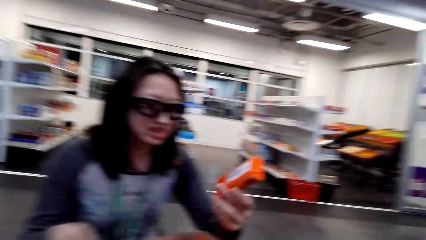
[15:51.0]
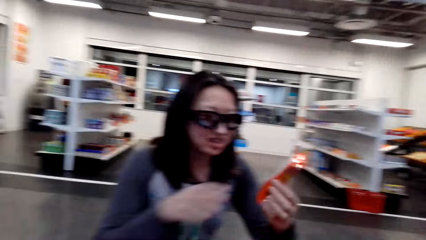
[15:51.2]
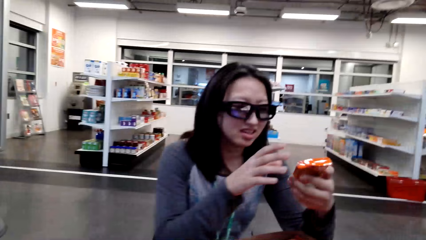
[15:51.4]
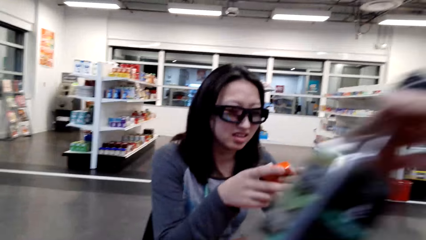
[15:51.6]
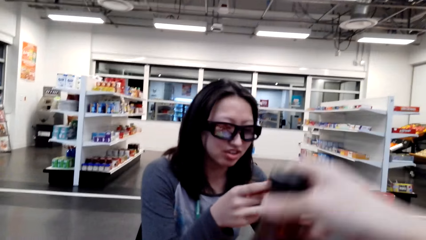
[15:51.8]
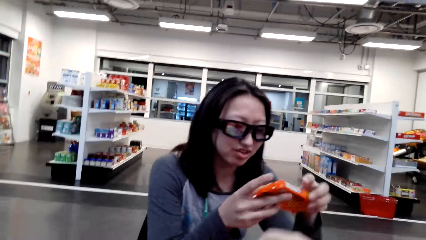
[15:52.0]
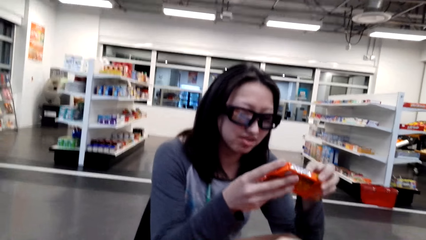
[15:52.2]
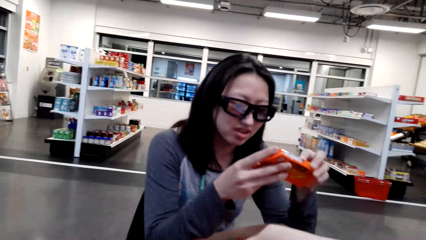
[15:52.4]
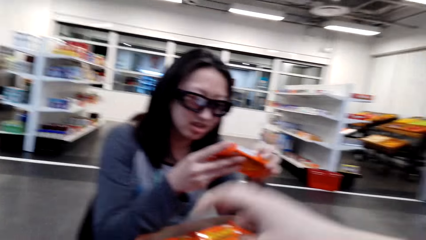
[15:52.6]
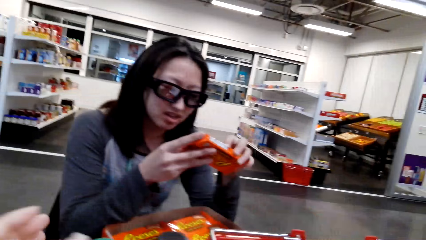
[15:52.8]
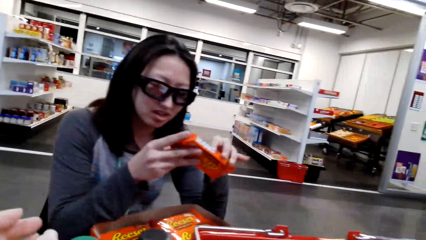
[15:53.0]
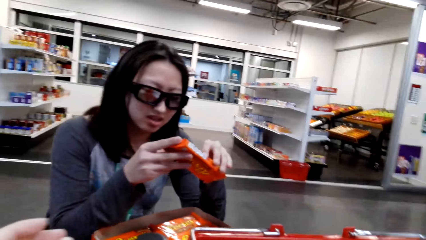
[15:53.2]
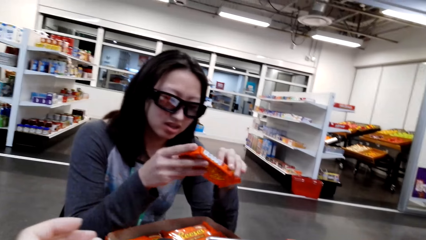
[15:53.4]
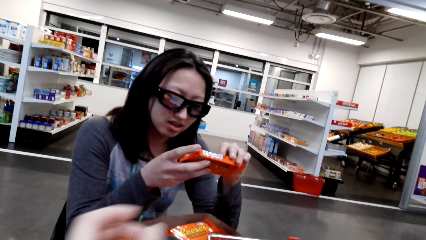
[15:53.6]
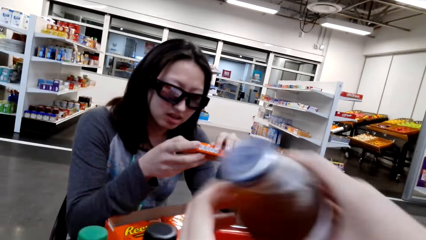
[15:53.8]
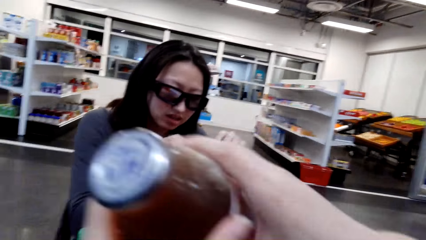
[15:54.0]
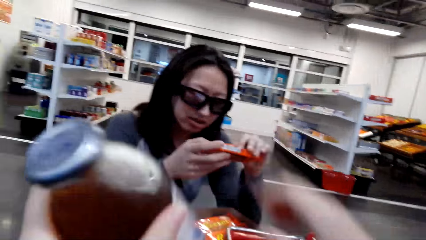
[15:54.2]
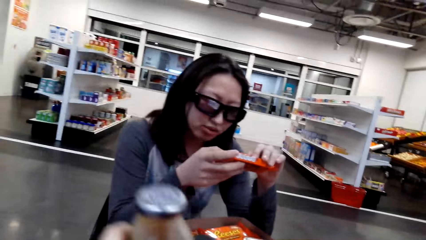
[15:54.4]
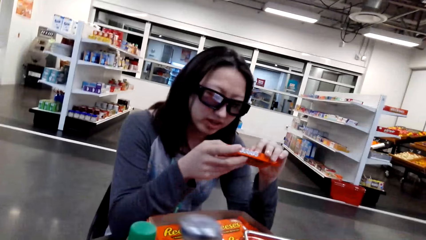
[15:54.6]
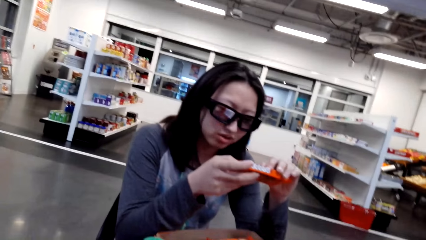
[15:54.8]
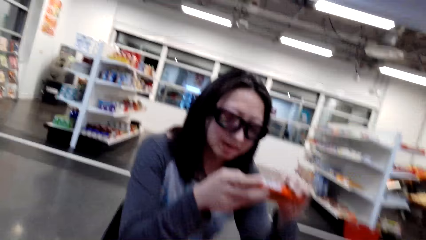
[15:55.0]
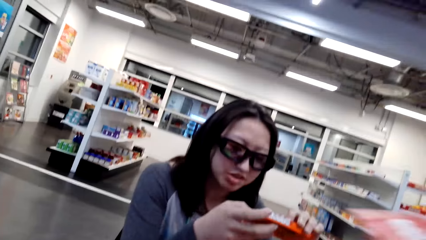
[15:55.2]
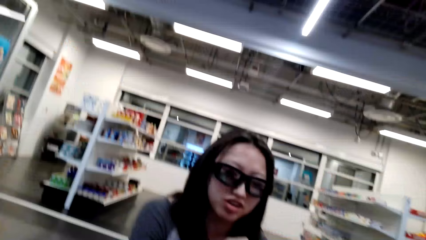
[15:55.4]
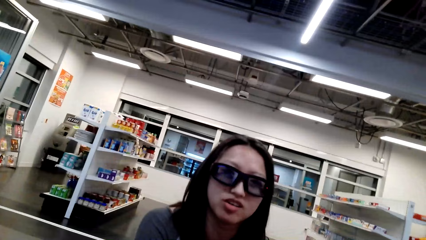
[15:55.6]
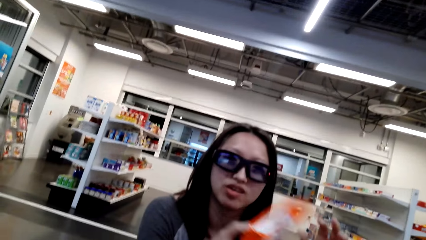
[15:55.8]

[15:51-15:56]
A person looks at the wafer pack. The camera wearer takes the items from the basket.

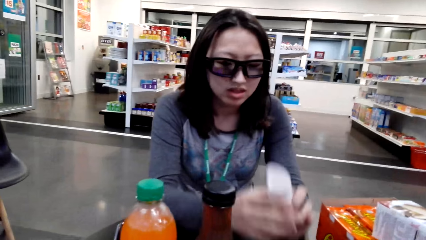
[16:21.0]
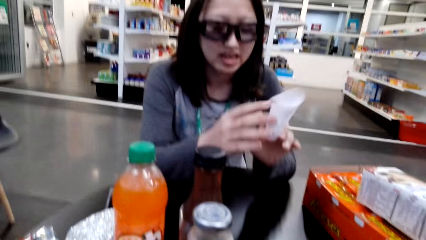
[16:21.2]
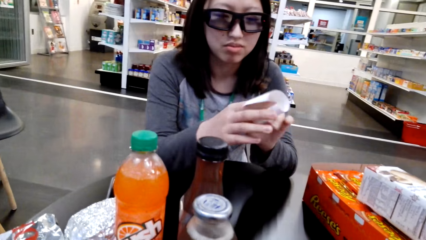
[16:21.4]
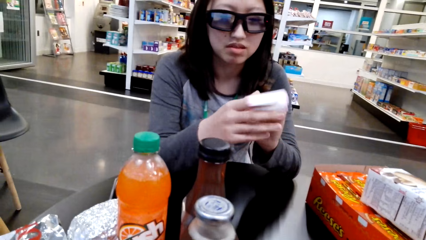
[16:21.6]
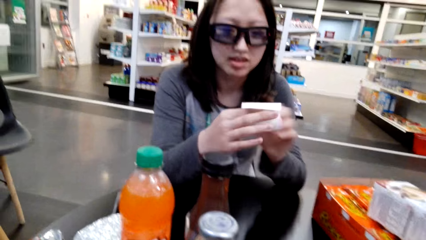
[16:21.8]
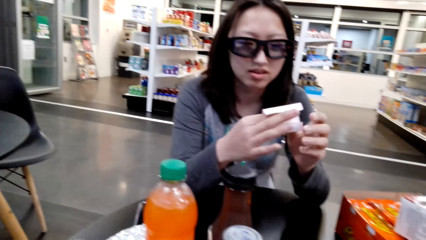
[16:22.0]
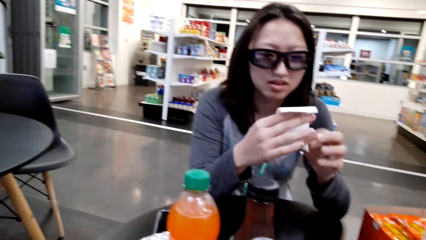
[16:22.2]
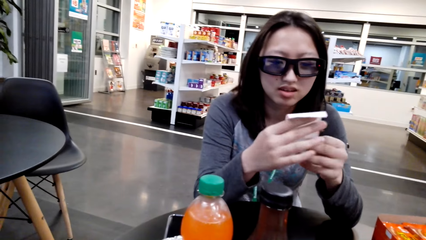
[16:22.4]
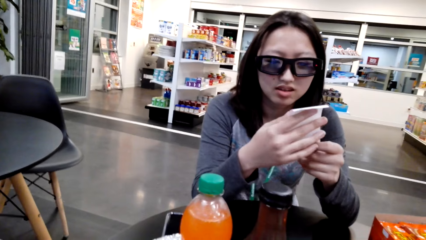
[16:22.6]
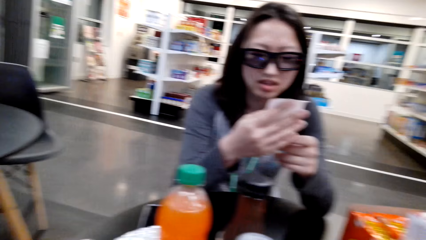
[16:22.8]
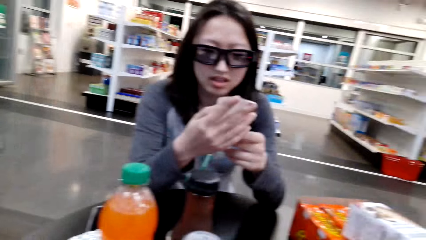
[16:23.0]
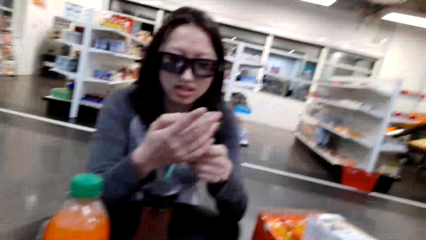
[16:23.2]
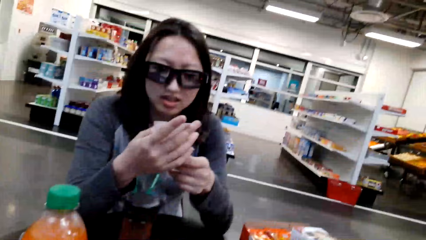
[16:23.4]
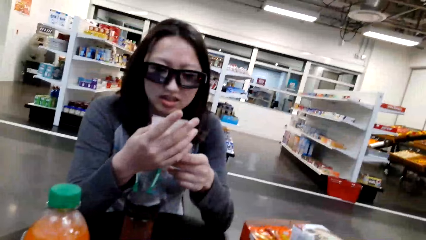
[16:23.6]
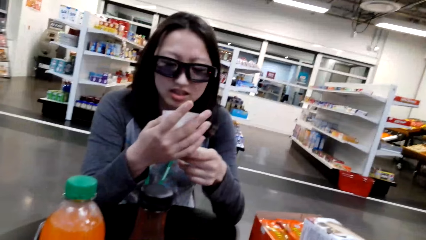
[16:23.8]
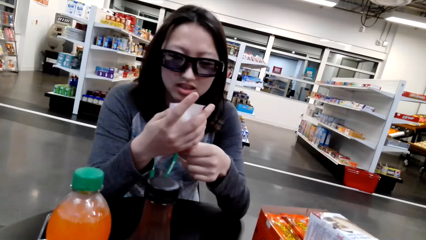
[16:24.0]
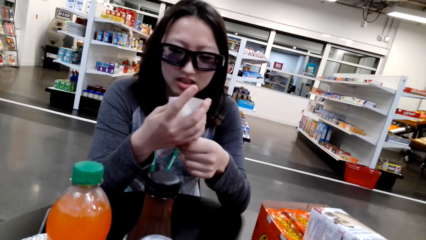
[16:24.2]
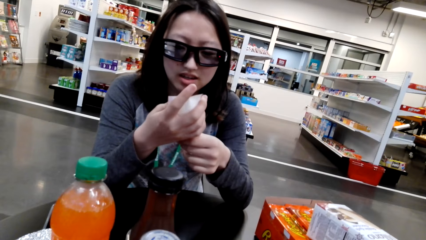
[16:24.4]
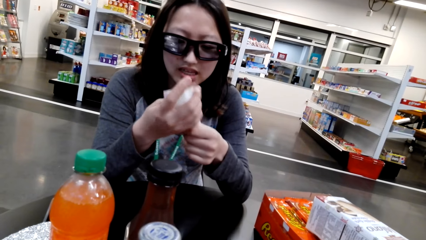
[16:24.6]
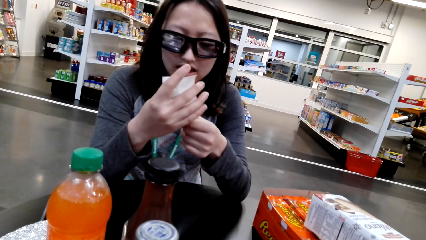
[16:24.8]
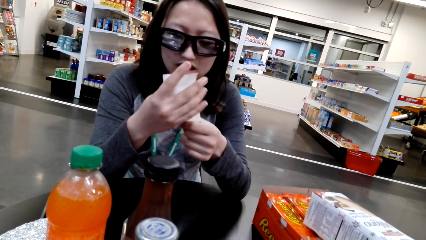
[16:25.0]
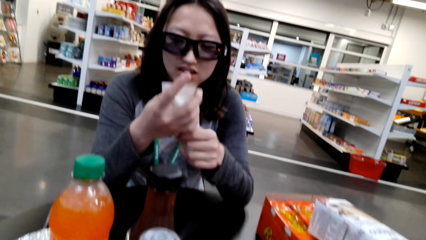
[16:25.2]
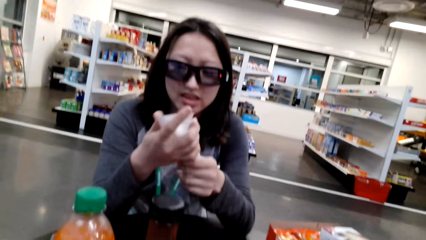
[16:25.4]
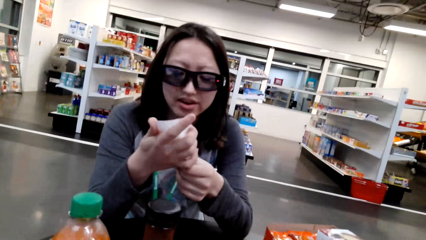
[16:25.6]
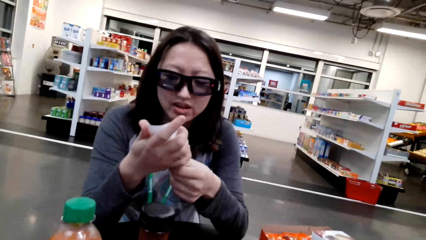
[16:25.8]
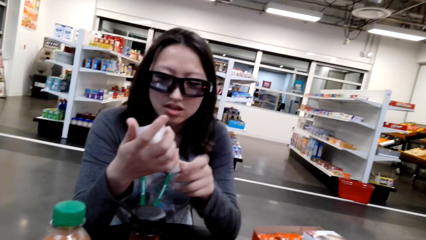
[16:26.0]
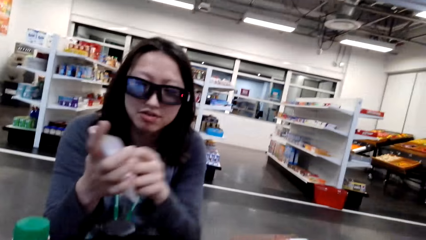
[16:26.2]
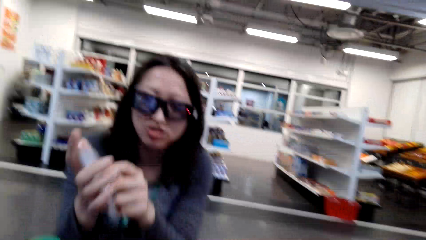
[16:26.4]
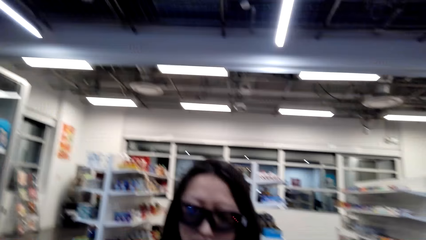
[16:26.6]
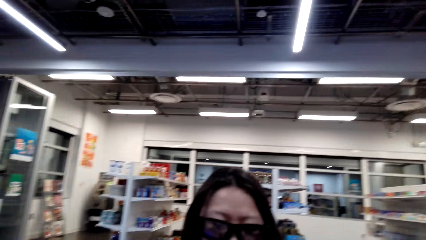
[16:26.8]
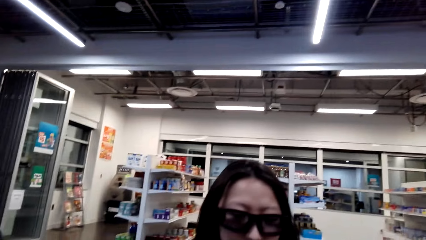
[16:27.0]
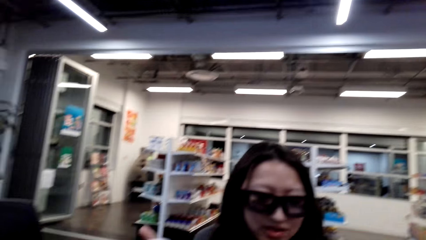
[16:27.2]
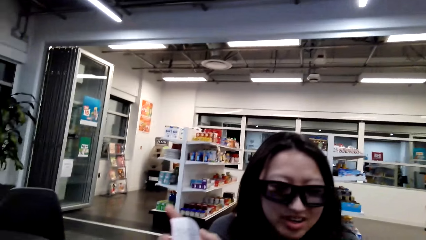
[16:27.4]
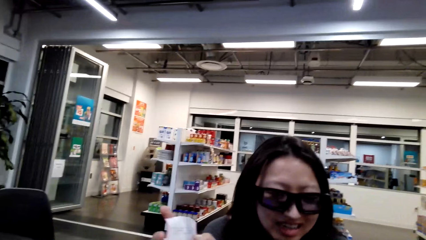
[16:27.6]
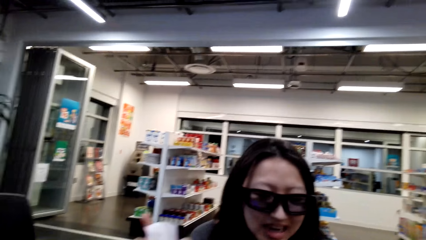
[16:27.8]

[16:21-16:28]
A person looks at the receipt.

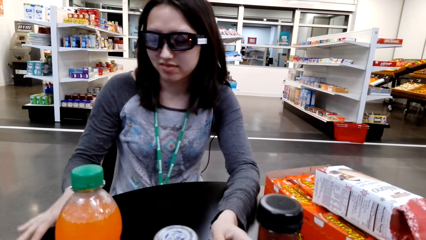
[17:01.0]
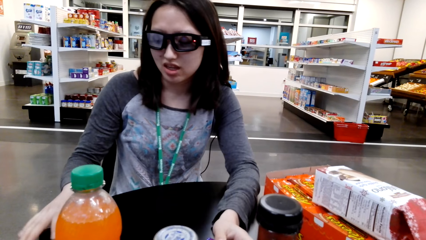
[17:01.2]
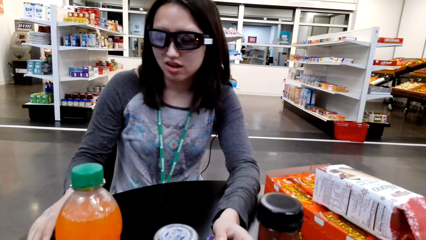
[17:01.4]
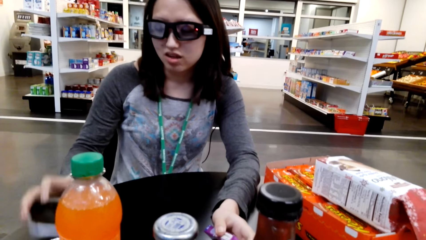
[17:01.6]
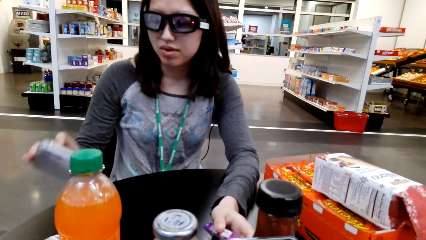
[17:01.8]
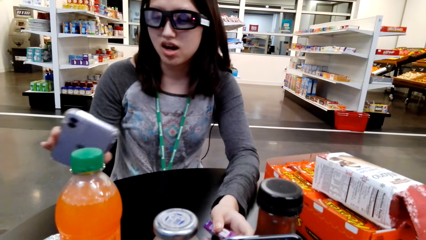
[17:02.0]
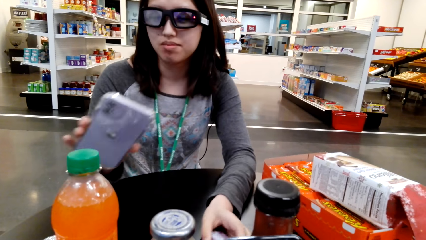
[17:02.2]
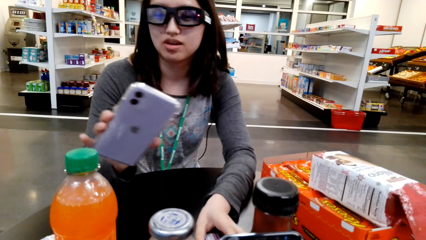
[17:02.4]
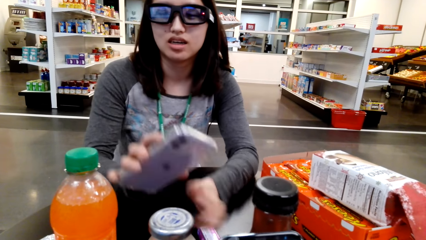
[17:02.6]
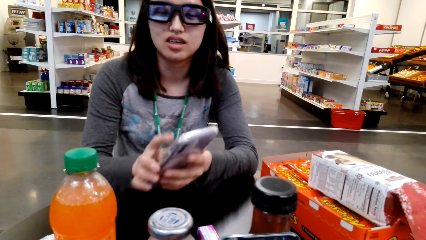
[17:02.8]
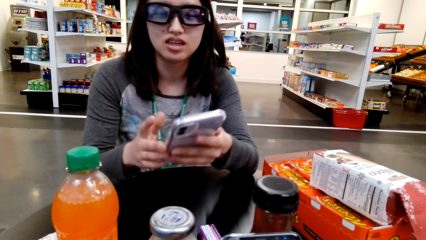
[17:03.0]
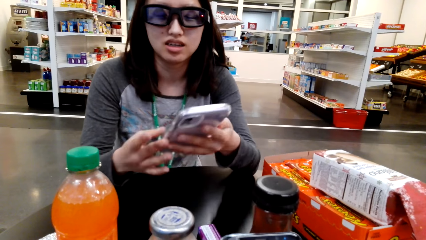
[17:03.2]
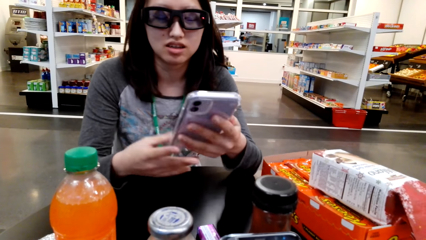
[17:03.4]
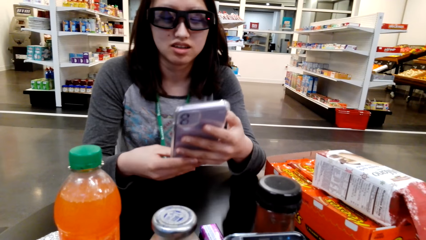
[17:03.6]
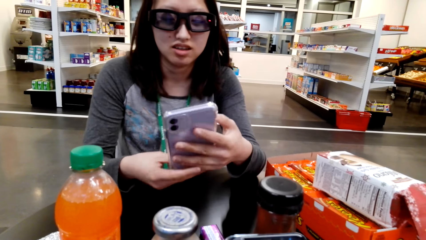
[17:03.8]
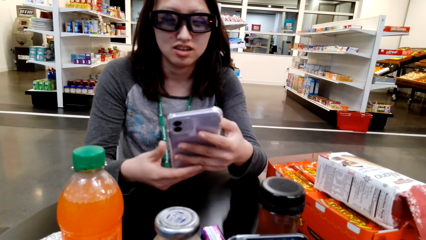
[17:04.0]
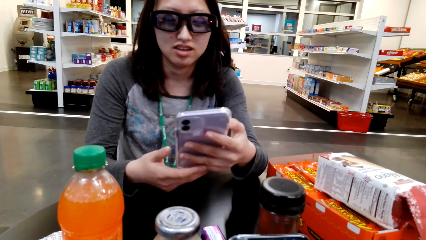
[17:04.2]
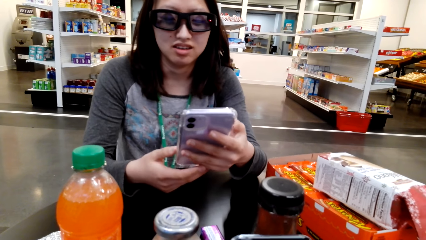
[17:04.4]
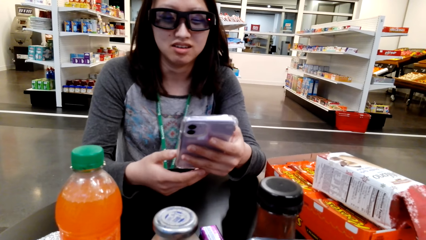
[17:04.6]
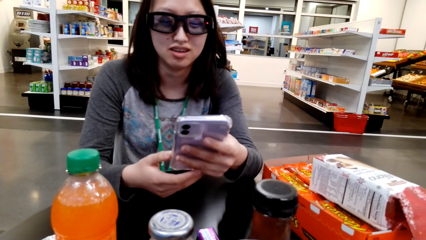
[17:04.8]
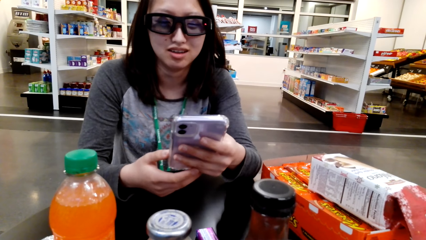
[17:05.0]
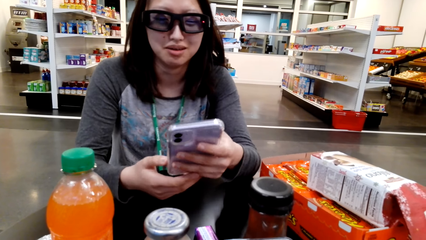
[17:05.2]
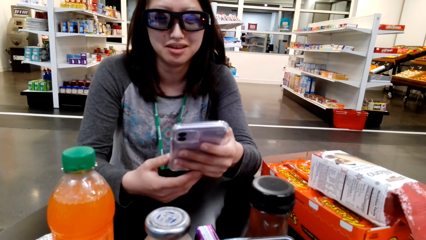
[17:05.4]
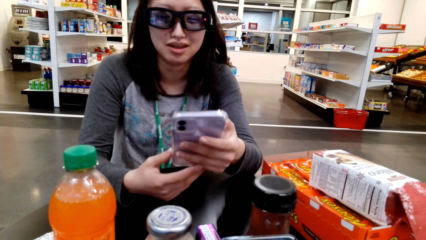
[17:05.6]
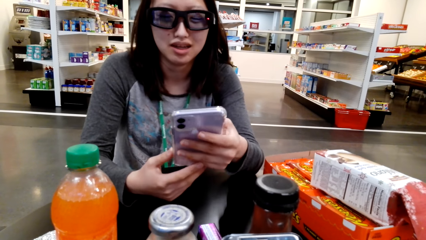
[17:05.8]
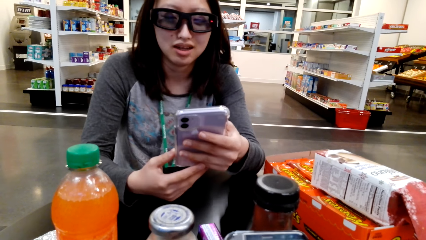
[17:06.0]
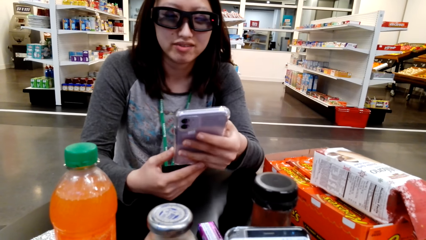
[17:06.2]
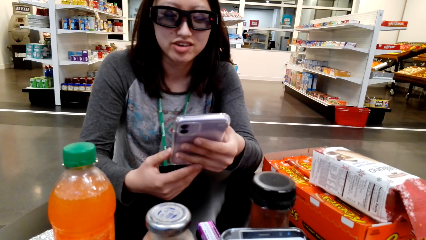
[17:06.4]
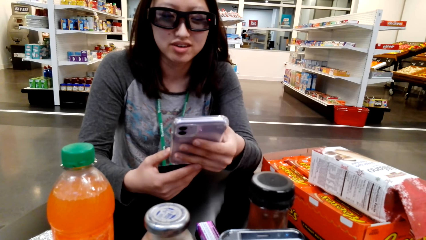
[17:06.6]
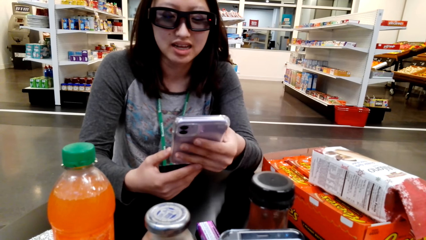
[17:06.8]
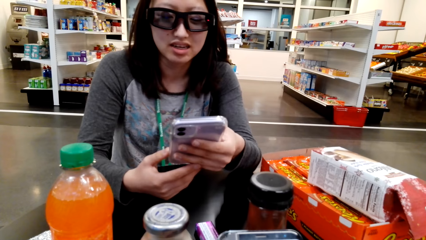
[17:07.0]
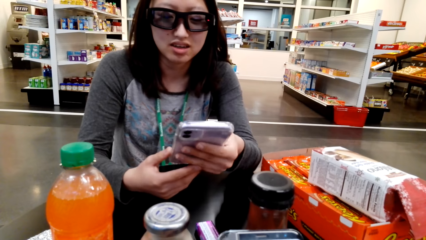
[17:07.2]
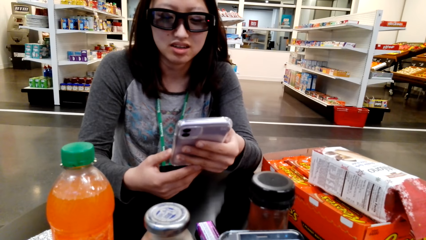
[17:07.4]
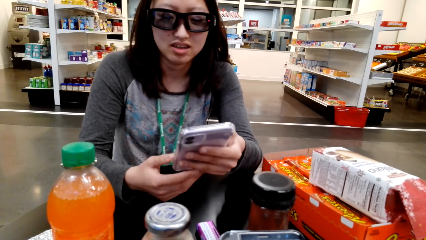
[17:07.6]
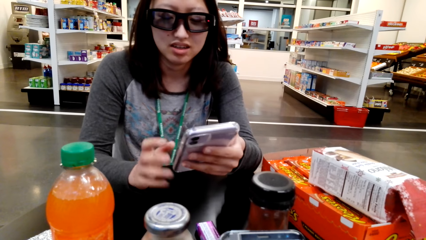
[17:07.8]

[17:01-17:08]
A woman looks at the phone. The camera wearer holds the phone.
